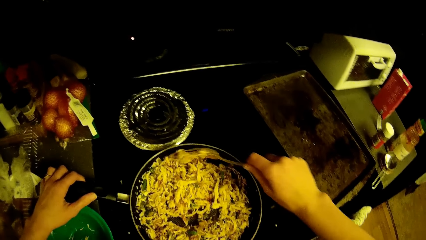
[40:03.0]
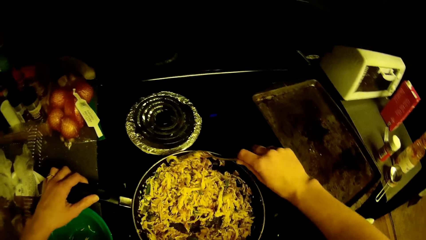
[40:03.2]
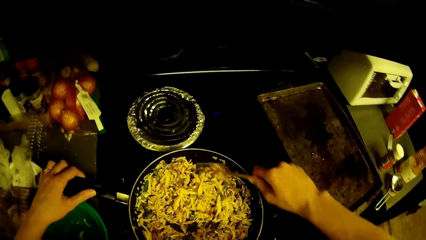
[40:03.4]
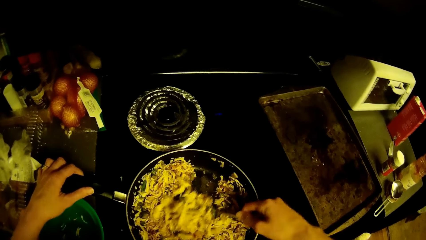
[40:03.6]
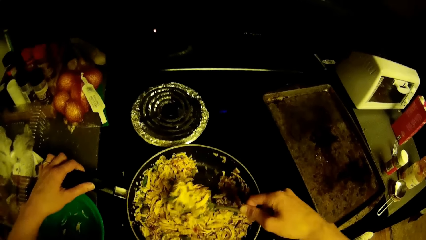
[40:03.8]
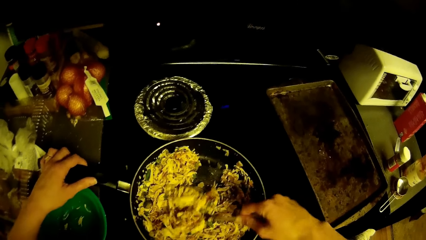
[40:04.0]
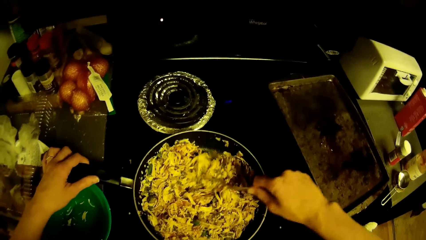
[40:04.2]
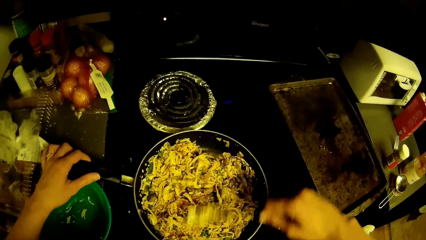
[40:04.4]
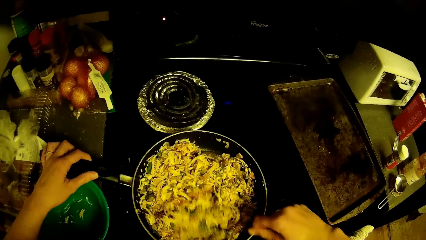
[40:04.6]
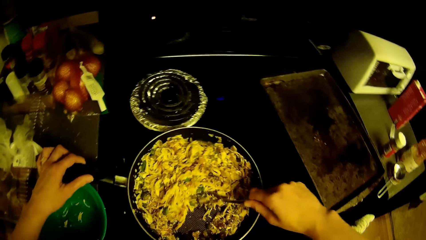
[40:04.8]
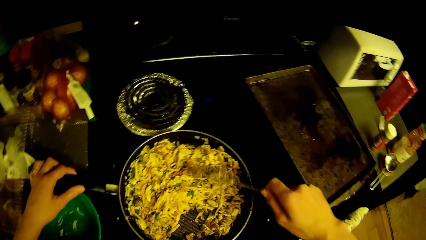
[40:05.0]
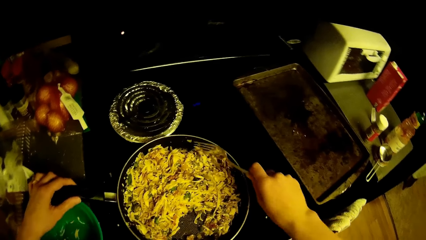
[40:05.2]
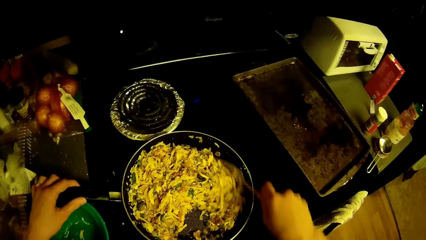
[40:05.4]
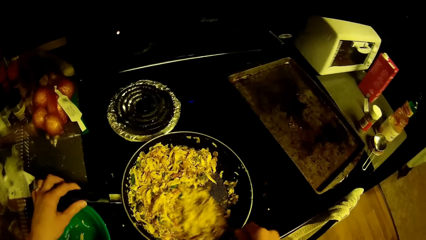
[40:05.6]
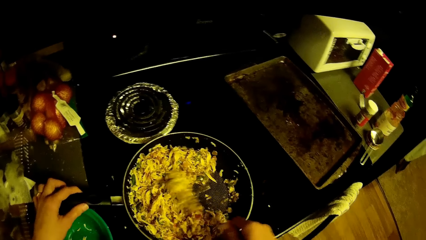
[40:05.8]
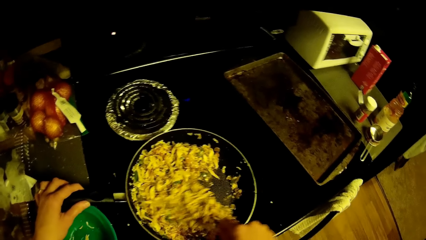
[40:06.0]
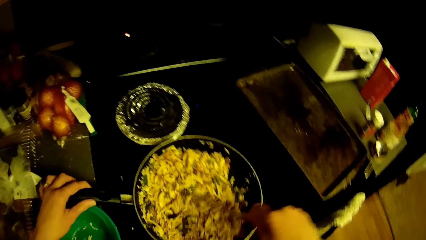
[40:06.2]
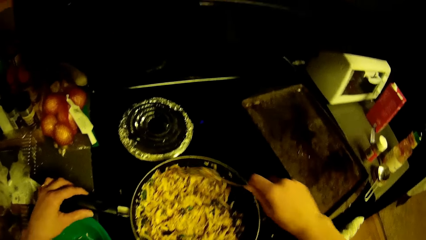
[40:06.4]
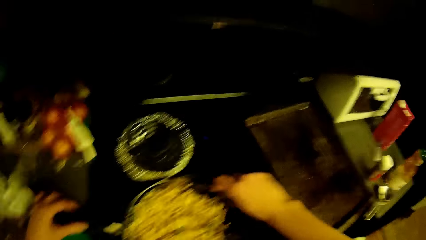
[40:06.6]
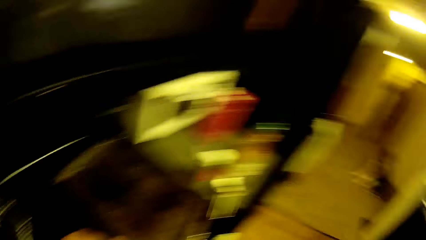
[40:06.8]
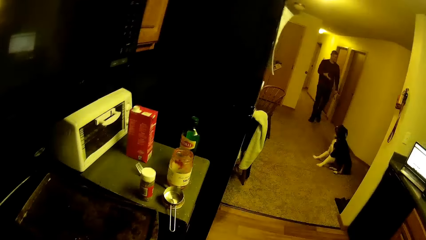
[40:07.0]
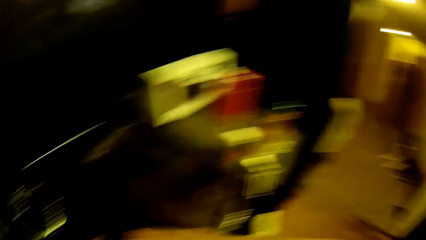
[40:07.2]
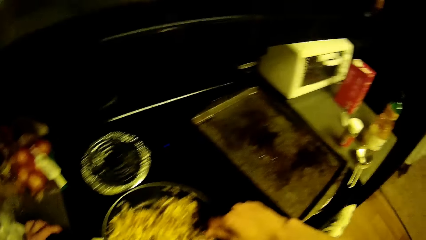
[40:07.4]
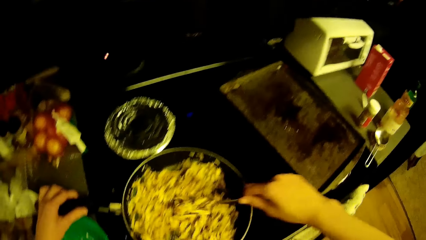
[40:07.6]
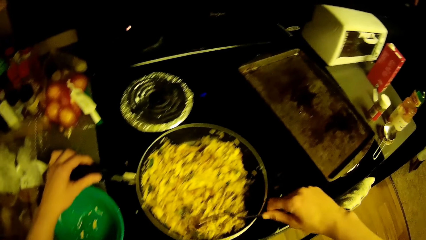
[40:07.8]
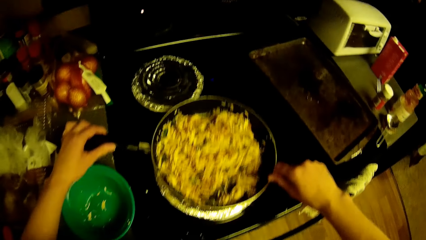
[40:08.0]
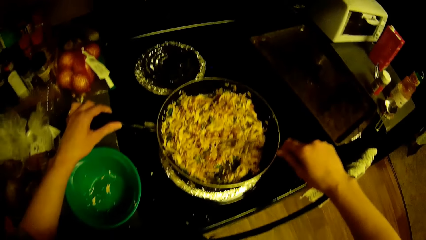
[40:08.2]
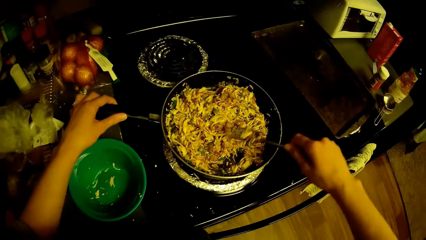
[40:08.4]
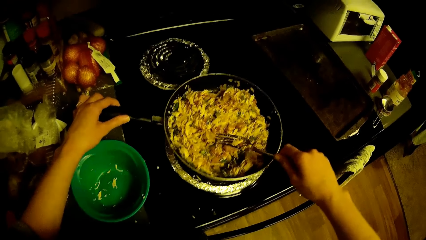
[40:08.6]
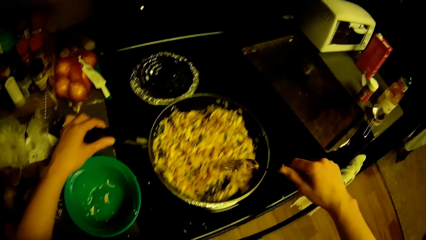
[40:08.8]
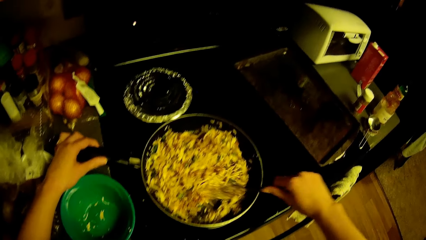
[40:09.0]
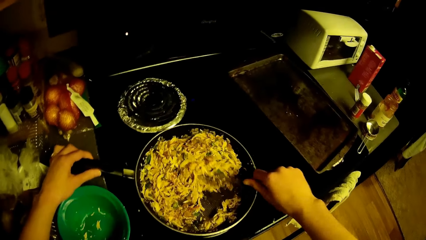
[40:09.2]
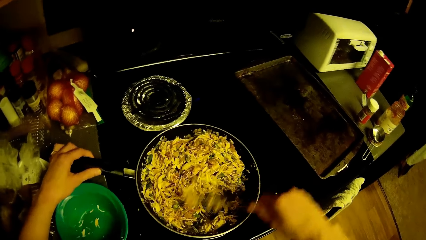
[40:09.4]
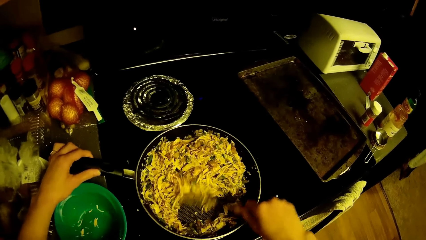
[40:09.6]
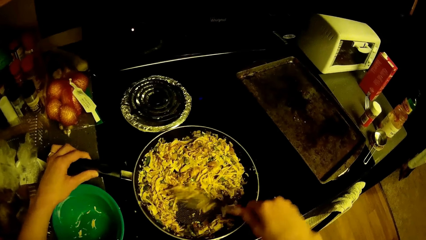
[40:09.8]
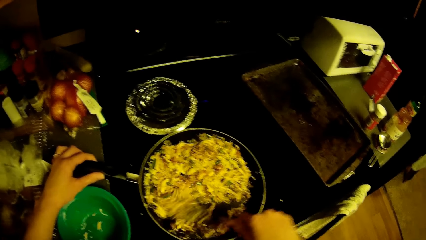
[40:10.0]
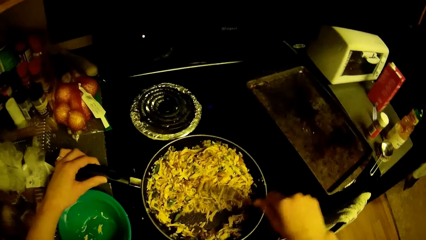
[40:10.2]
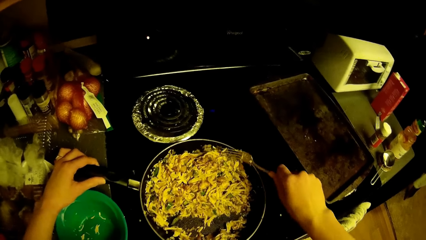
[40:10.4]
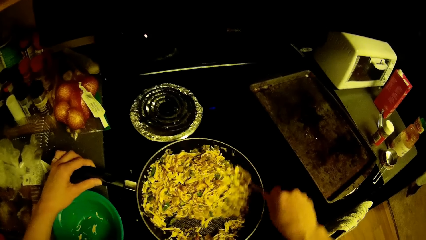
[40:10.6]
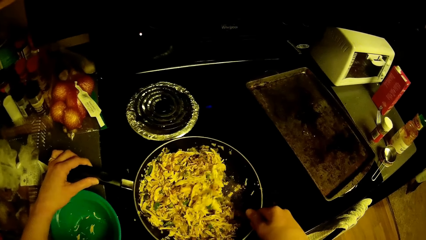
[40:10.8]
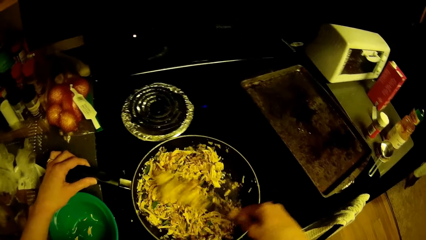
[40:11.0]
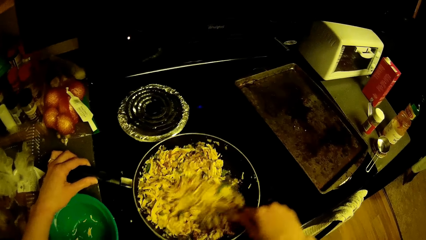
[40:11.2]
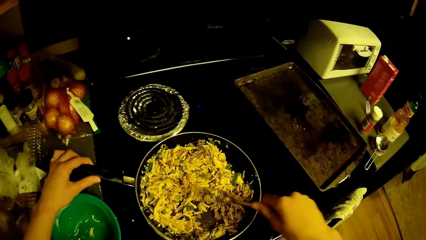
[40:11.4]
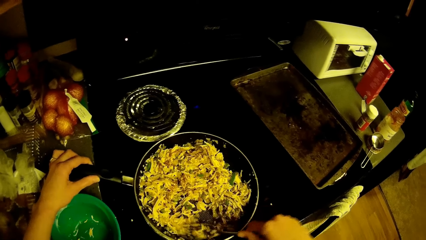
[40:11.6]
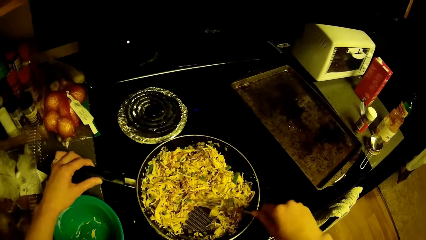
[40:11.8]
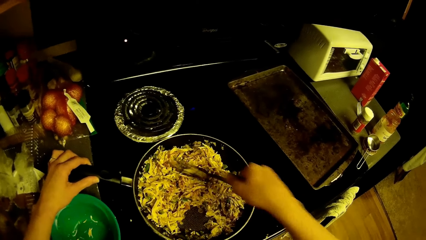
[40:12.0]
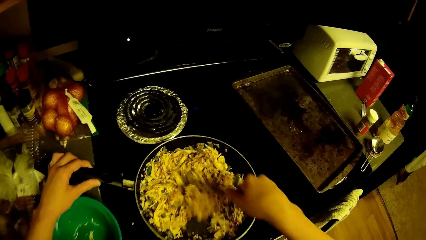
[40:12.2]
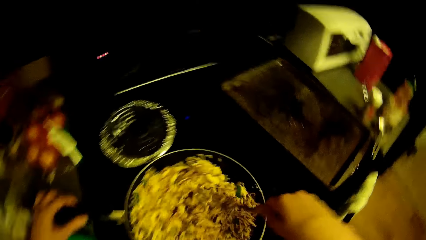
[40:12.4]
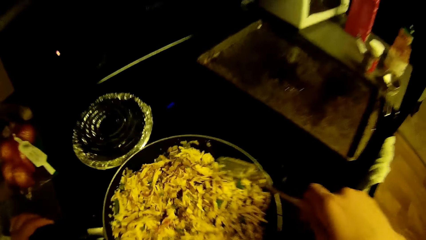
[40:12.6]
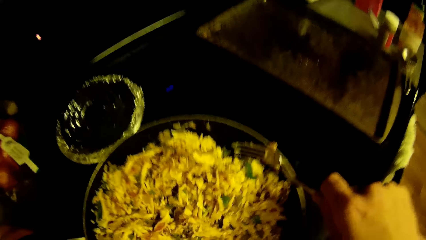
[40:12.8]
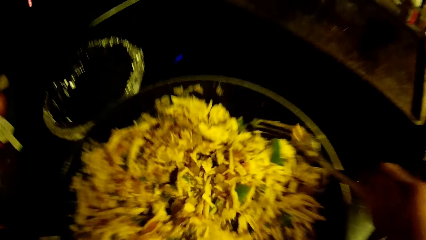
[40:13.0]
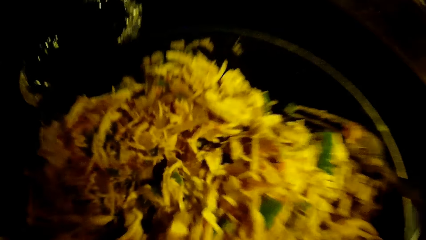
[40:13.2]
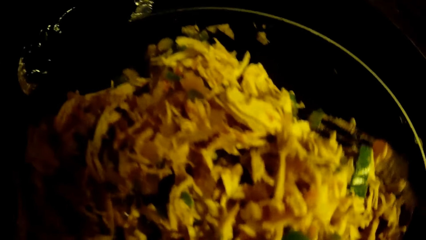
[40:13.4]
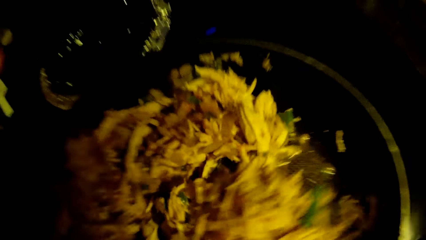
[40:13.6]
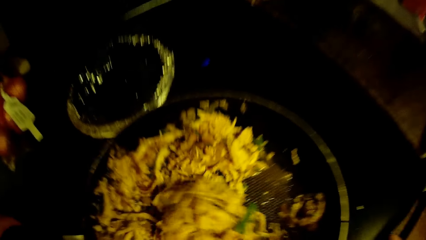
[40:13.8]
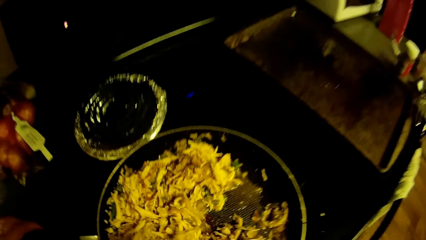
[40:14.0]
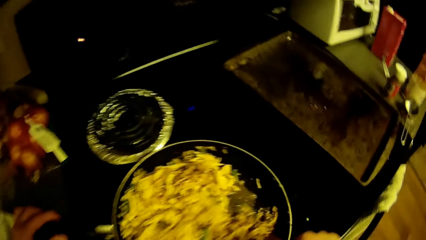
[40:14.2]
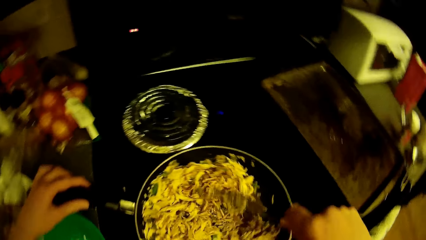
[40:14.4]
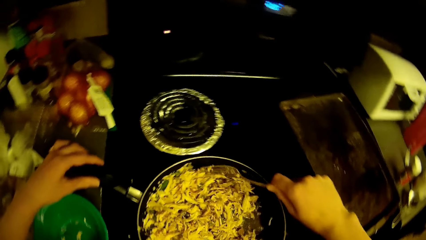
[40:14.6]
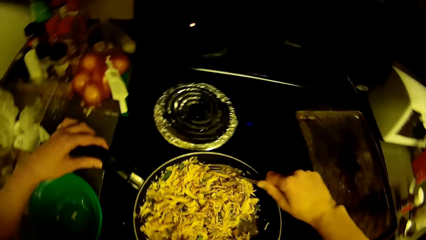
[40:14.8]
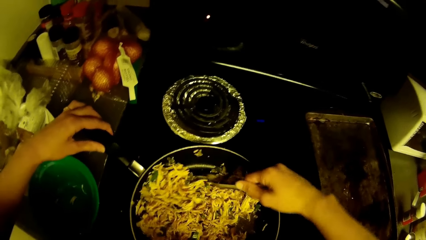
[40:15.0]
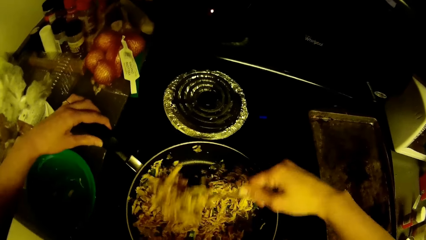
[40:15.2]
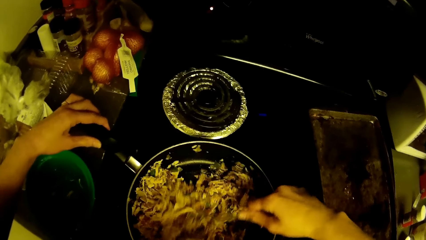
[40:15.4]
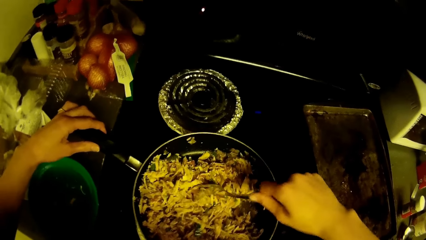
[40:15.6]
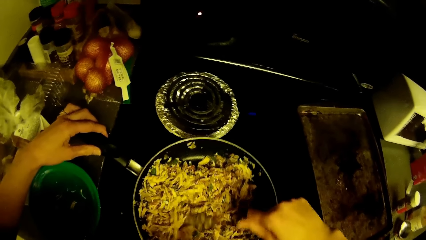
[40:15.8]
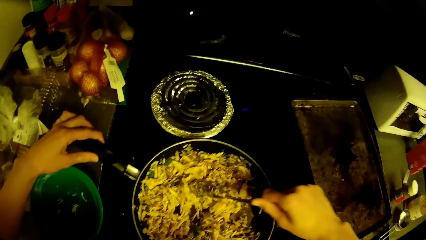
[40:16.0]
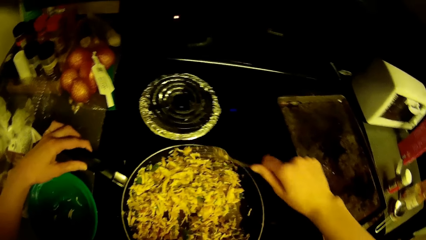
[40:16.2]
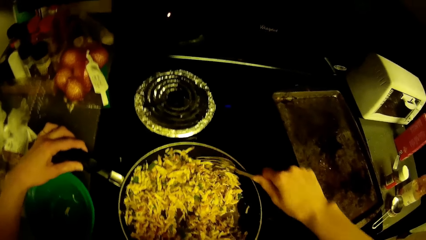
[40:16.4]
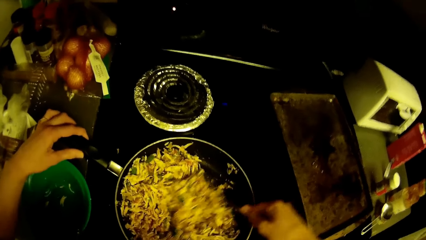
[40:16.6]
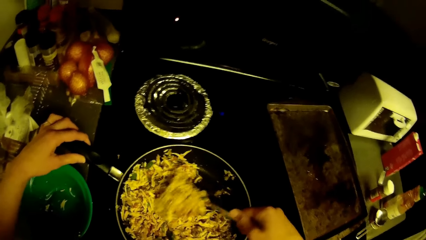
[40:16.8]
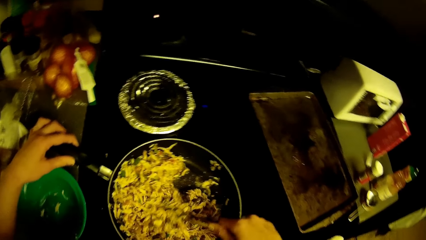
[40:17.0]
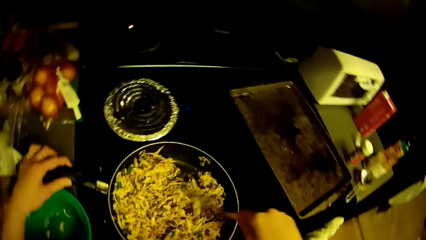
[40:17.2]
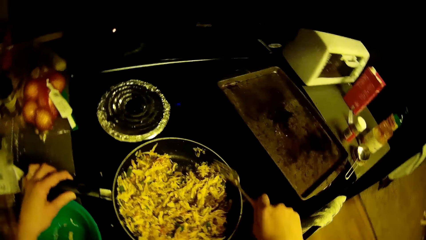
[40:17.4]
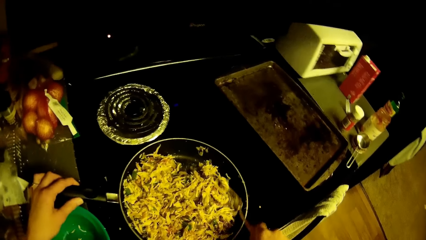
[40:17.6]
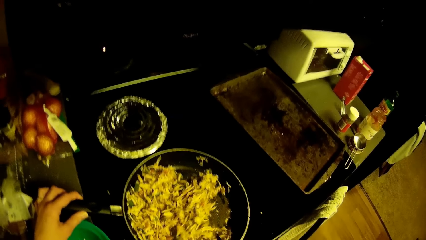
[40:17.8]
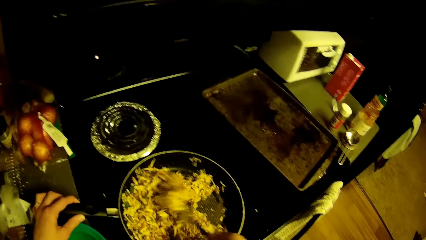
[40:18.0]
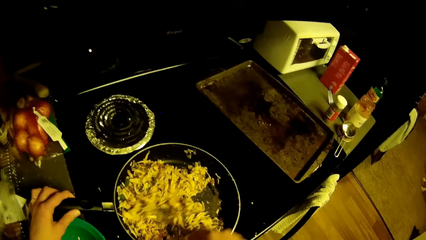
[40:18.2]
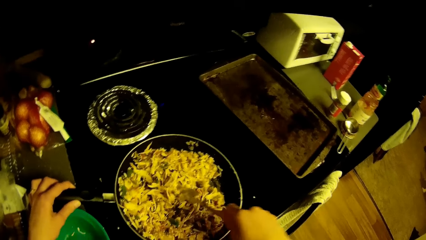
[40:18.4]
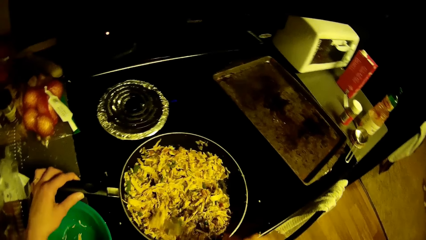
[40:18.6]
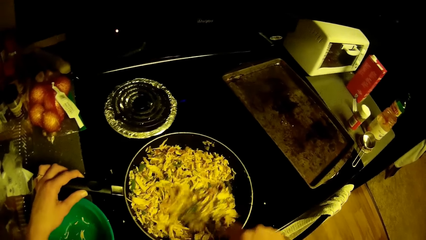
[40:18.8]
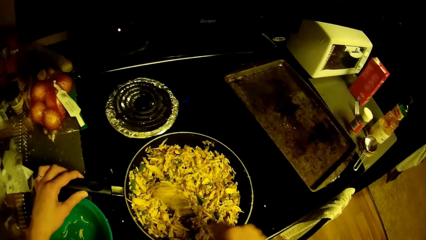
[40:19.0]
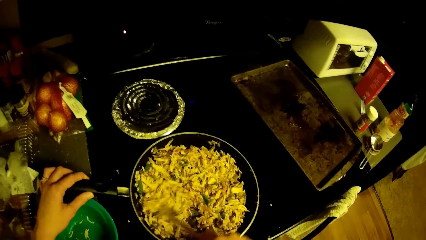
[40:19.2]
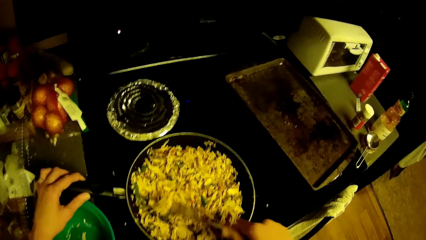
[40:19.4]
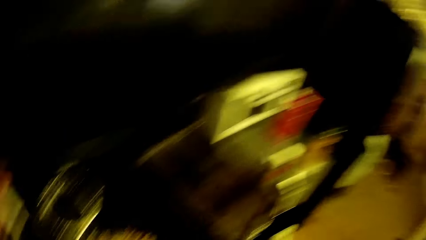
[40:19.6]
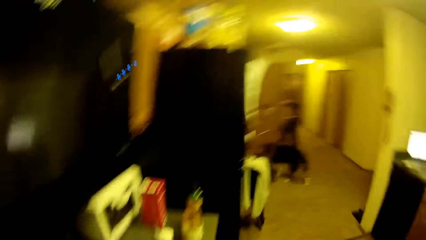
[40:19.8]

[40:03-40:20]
A man stands on the floor. The camera wearer turns something with a fork.
